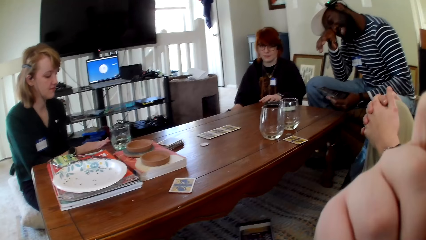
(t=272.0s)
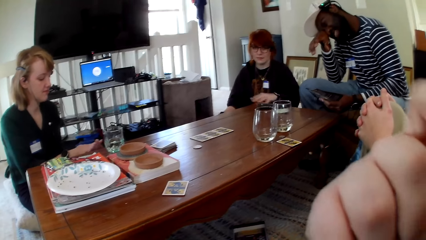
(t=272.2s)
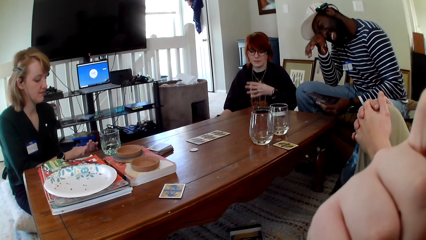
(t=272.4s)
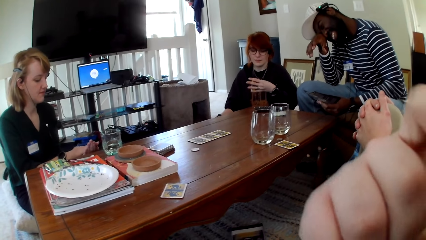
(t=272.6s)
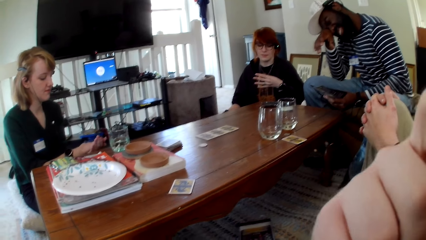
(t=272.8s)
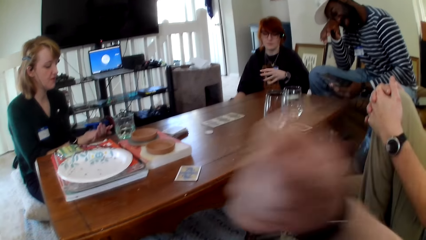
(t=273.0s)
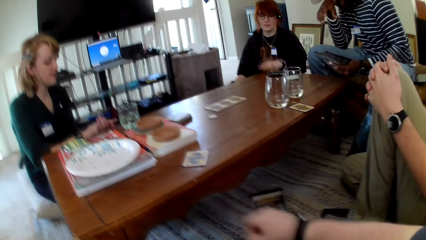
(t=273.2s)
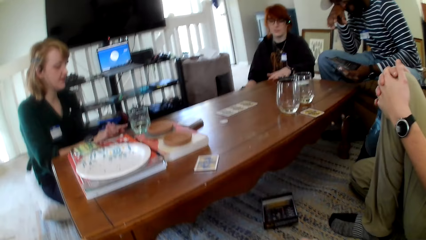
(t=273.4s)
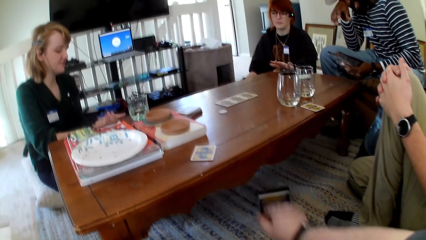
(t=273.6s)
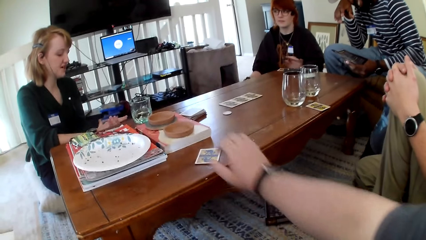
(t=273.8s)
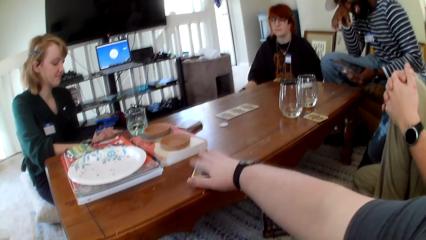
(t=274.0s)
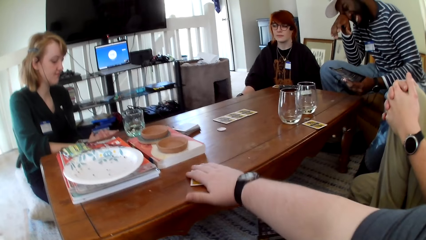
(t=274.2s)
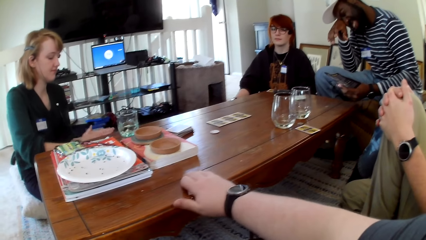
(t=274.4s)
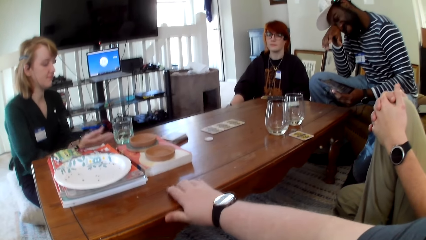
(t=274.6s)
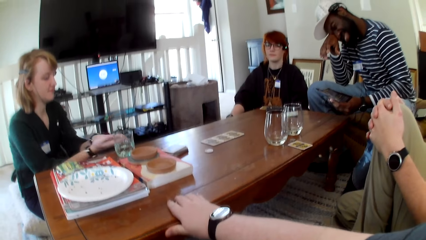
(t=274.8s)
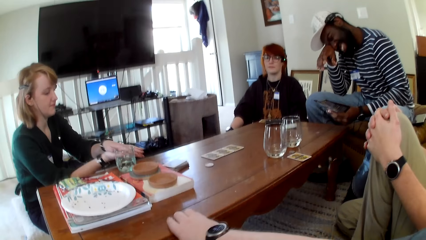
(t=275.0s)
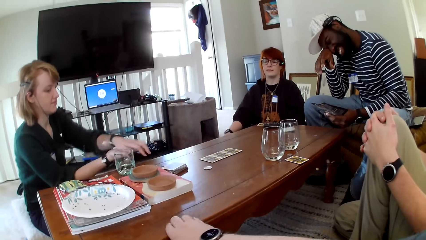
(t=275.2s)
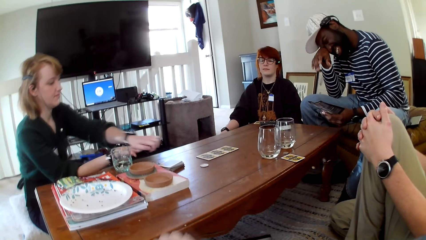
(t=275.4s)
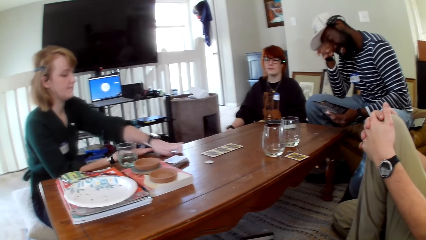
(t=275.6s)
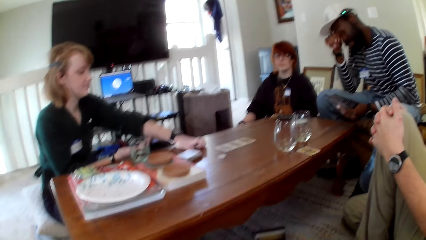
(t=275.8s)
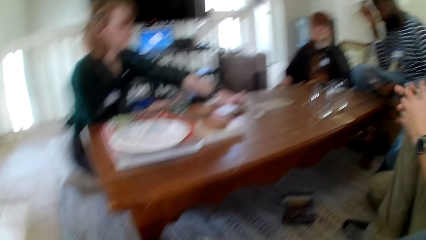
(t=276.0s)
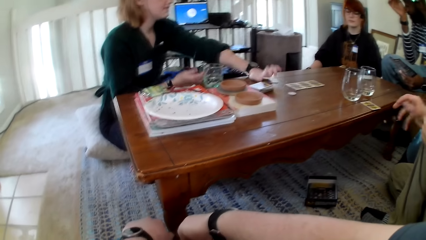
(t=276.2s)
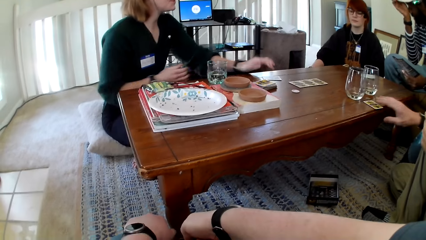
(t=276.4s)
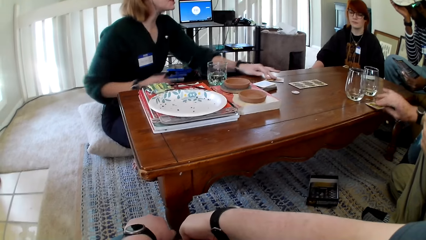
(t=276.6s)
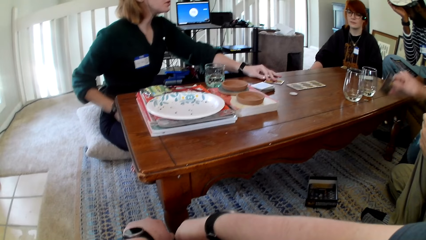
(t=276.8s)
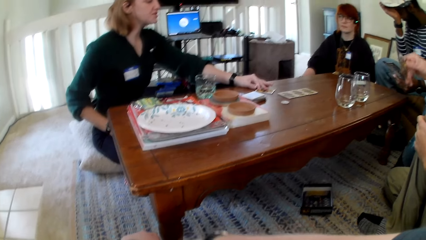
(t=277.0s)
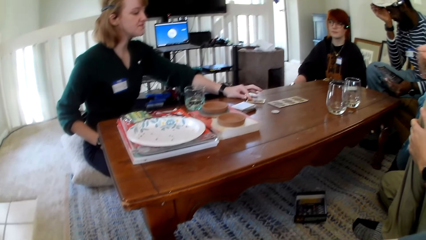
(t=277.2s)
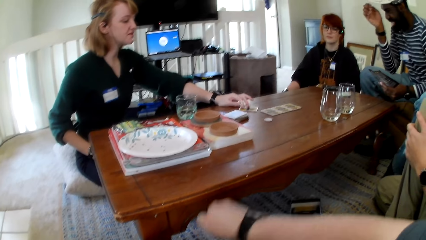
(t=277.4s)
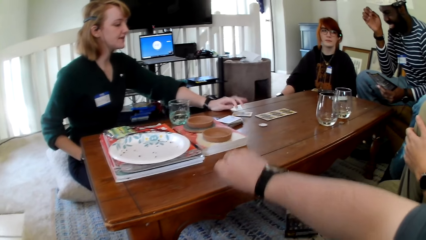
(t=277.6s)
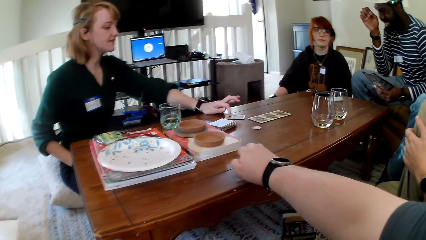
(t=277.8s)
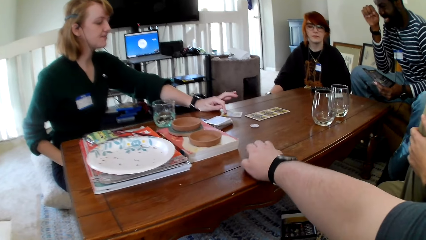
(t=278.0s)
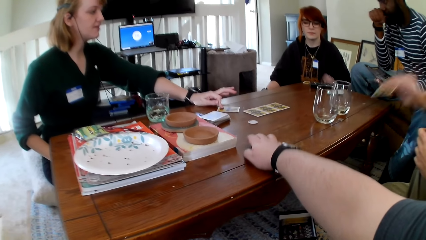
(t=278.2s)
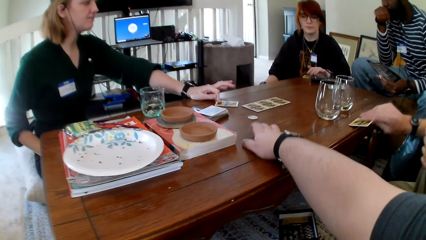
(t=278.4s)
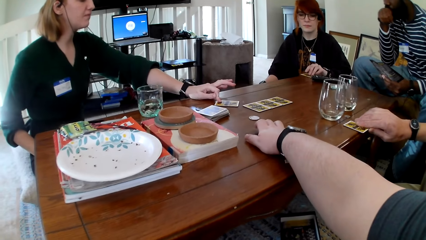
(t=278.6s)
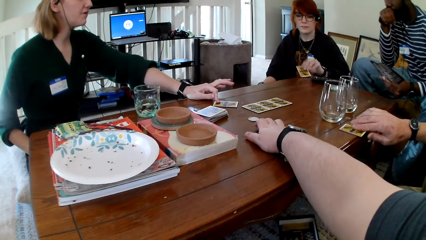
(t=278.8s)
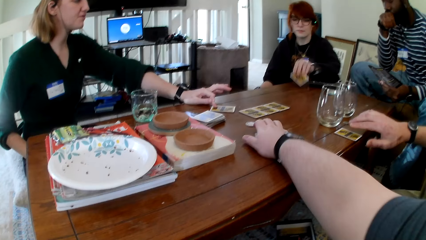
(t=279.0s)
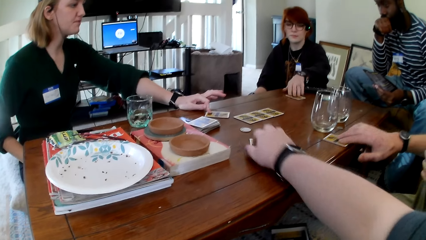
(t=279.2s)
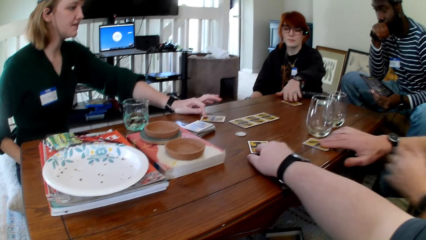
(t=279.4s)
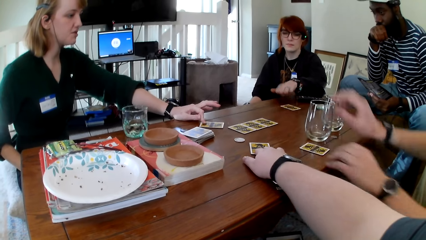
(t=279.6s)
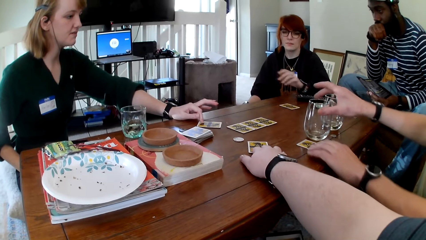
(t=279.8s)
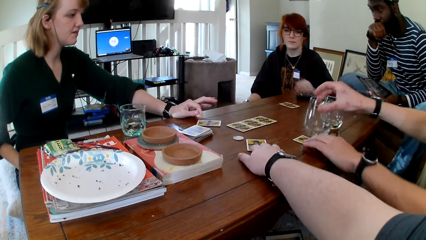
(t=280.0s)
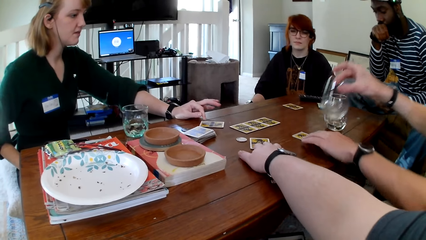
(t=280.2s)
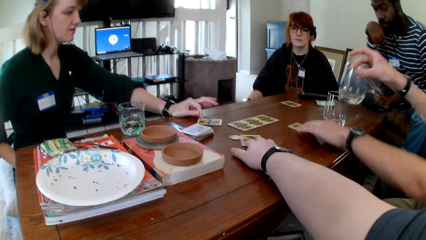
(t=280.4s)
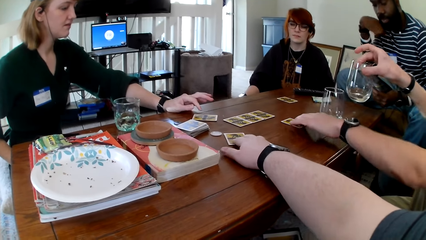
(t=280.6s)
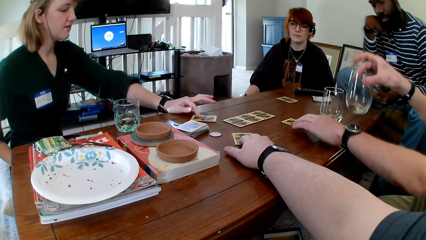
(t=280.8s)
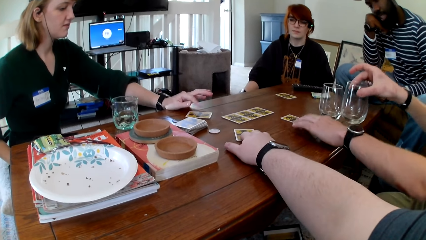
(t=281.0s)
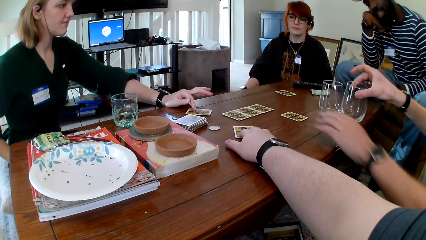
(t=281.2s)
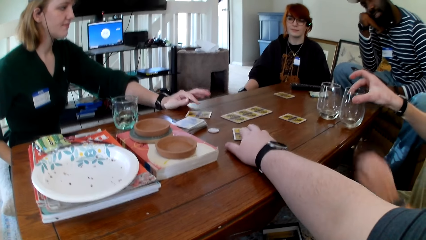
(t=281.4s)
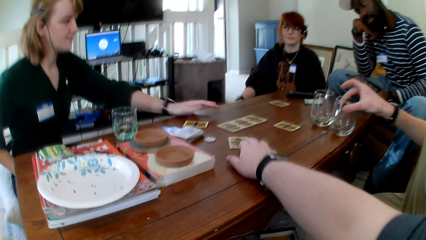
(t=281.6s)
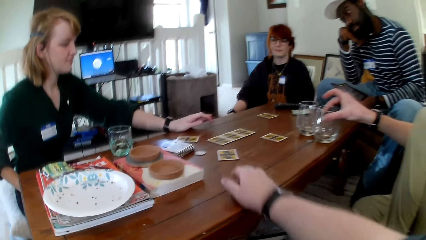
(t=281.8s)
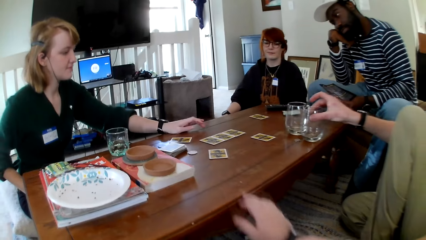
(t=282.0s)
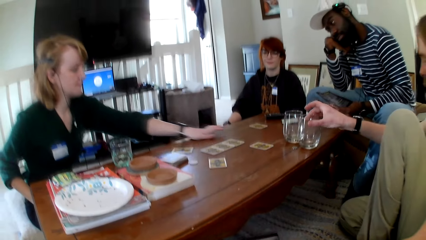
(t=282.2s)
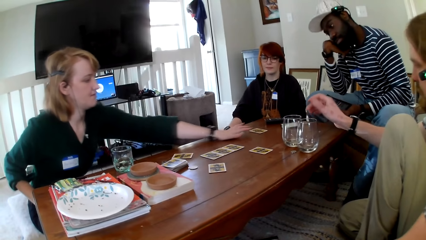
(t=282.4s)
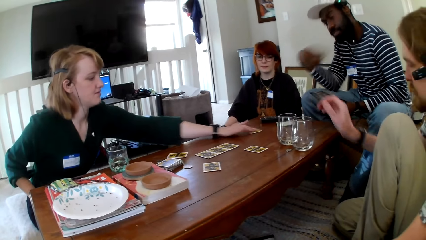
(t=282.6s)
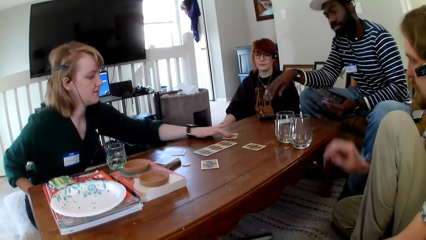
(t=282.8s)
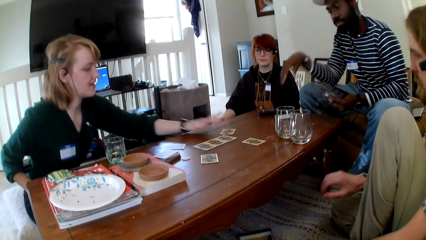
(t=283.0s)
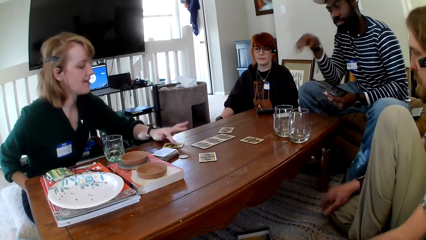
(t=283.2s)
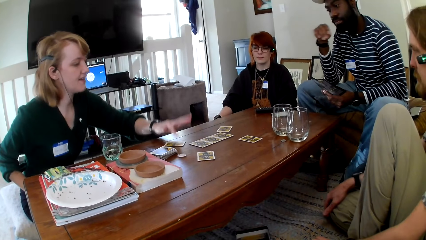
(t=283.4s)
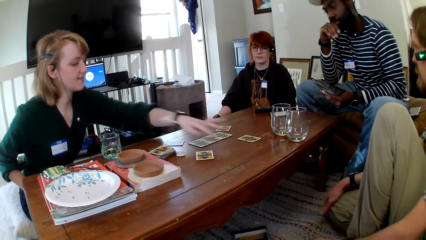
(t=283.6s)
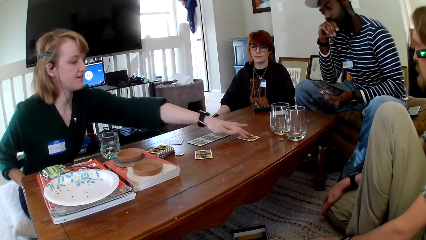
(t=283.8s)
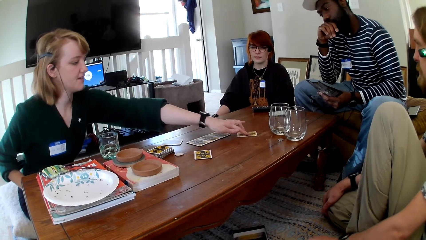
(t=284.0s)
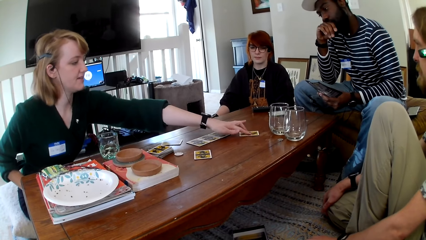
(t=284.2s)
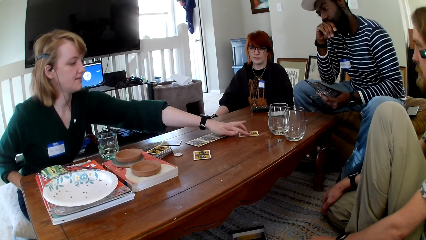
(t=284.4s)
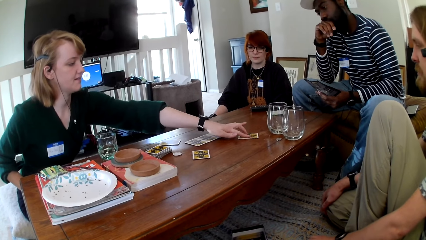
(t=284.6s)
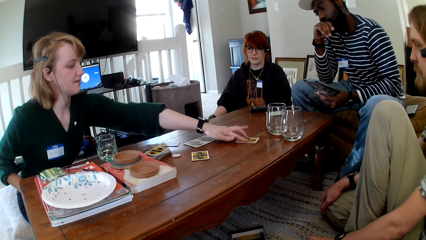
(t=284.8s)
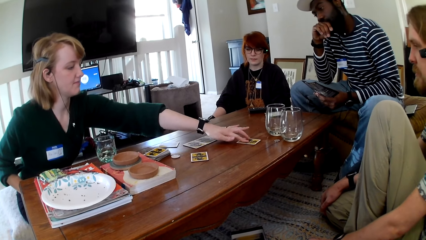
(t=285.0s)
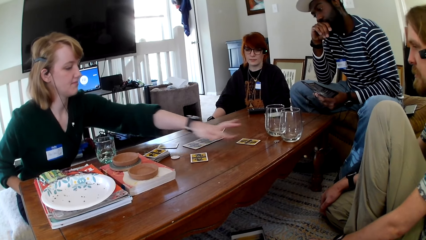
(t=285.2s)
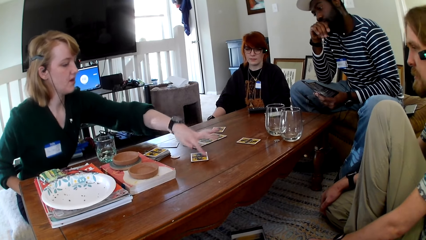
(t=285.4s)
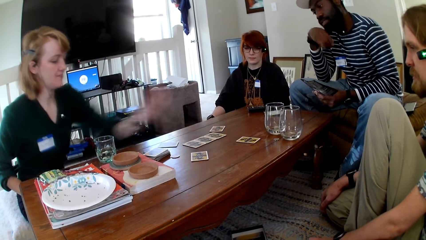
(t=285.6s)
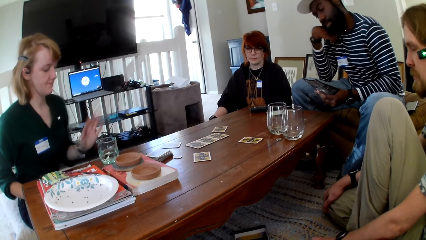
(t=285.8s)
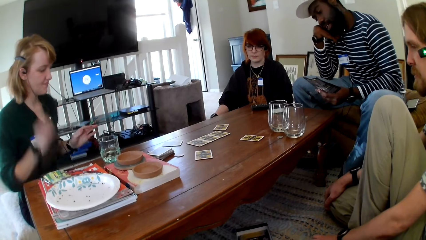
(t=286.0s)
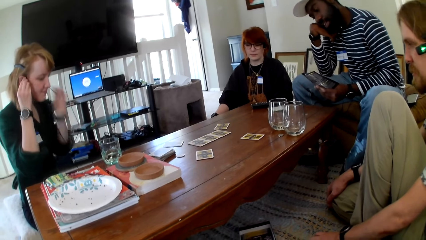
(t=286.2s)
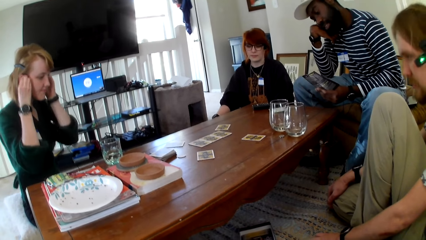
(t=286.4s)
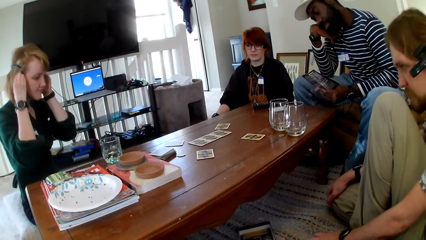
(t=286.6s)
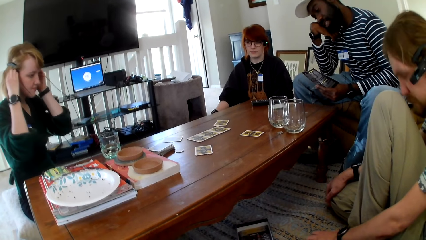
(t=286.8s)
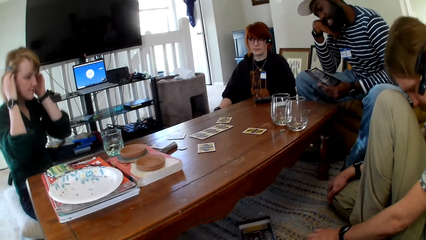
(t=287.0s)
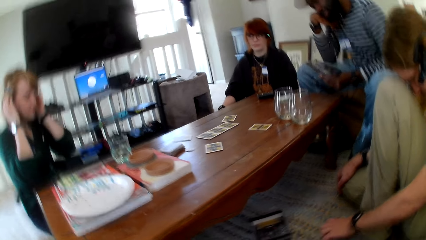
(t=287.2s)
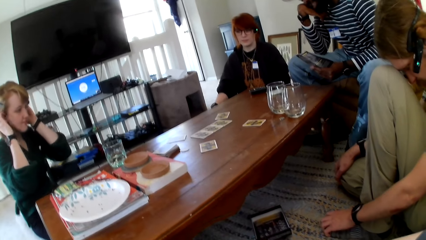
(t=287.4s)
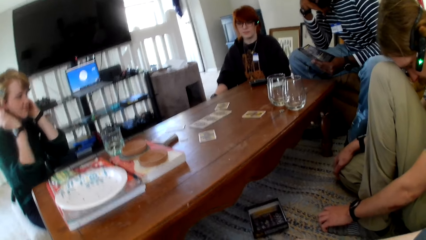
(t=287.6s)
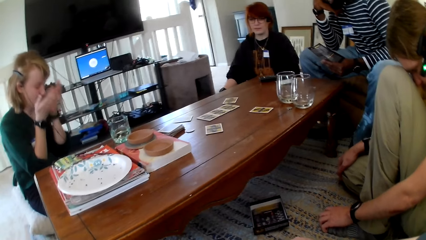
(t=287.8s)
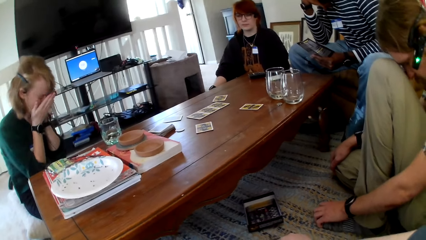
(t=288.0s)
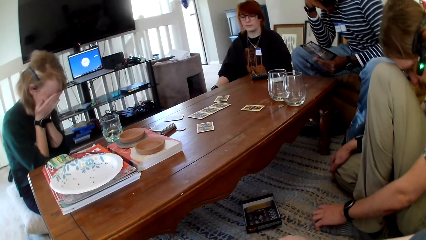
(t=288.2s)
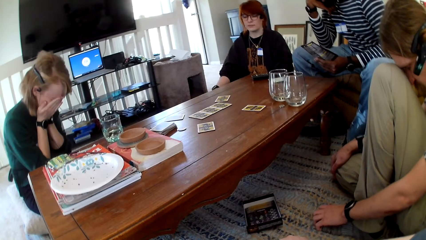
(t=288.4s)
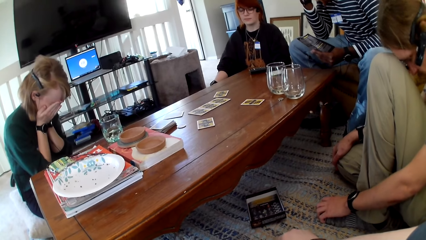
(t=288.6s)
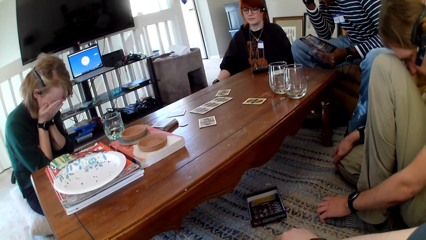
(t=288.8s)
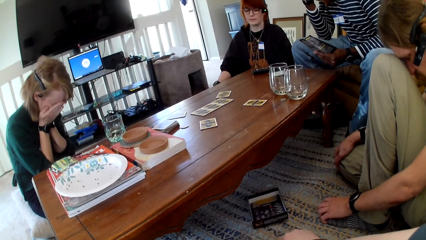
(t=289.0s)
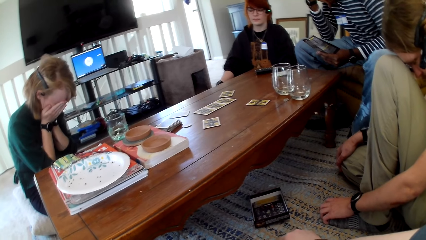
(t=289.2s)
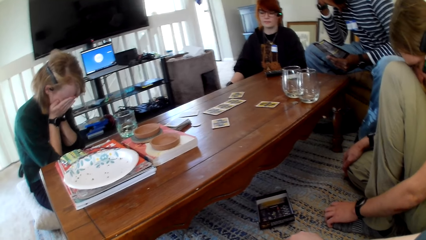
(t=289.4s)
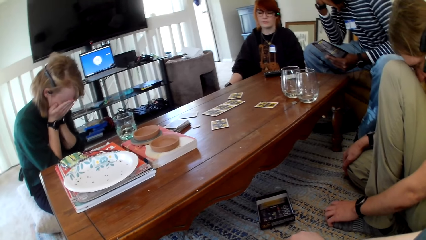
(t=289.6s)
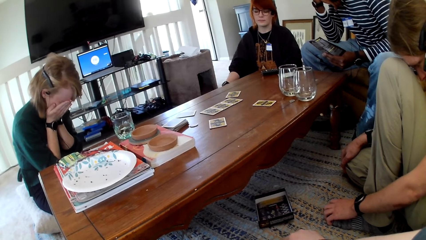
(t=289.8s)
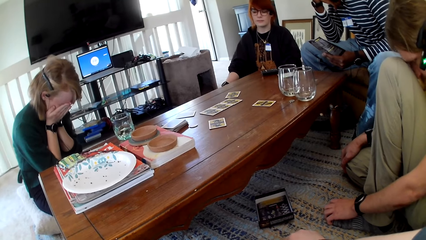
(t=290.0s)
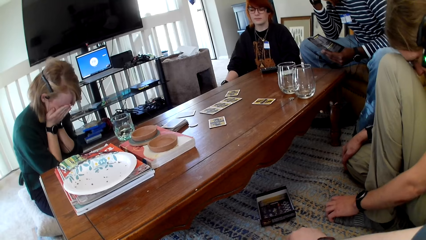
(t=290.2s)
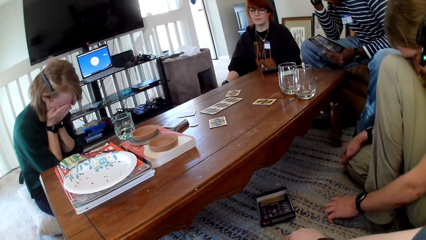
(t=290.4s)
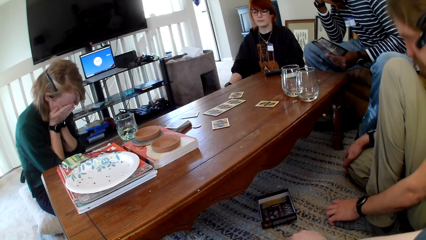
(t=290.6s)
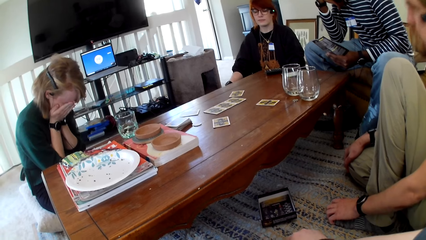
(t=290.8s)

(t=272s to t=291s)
A man rubs his eye with his hand. The camera wearer holds the camera. A woman picks the card. The camera wearer raises his hand up. The woman checks the card. The camera wearer pulls his hand off the card. The woman puts the card on the table. The camera wearer picks a card. He touches the card. Another woman puts the card on the table. Another man picks a card. A person touches the card. The other woman holds a card. The other man puts the card on the table. The camera wearer puts the card on the table. The other man picks a glass. The other woman pulls a card. The person touches the card. The other woman pulls her hand off the card, pulls a card, pulls her hand off the card, pulls a card, and pulls her hand off the card. She holds the headphones. A third man reads a pamphlet. The other woman pulls her hand off the headphones and holds her eyes. The person touches their face.
